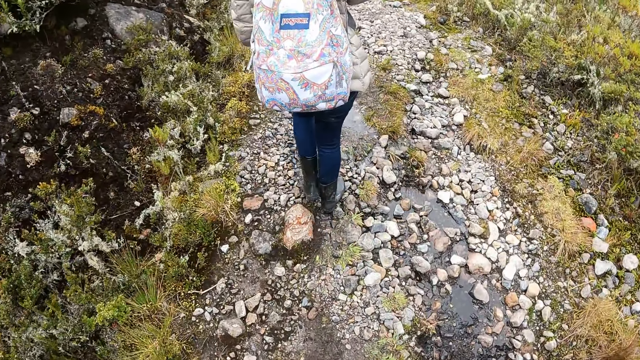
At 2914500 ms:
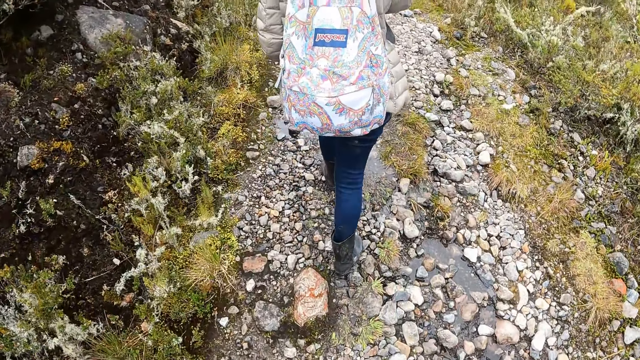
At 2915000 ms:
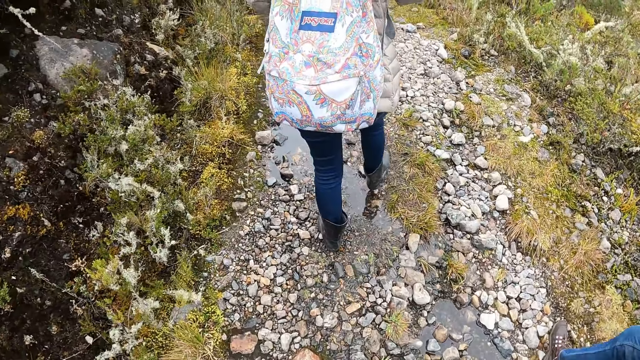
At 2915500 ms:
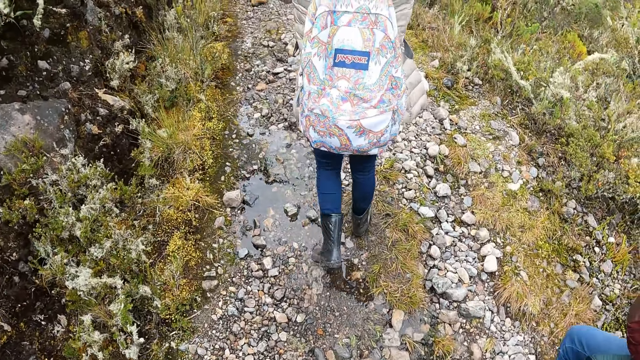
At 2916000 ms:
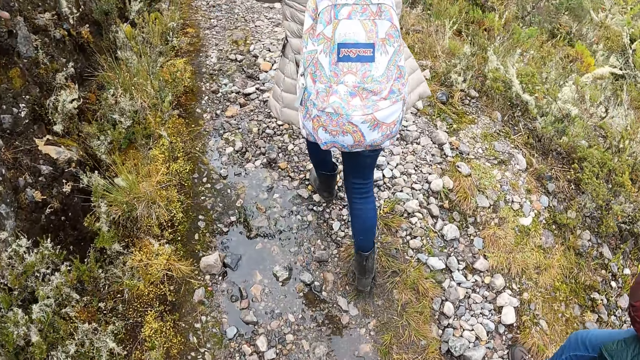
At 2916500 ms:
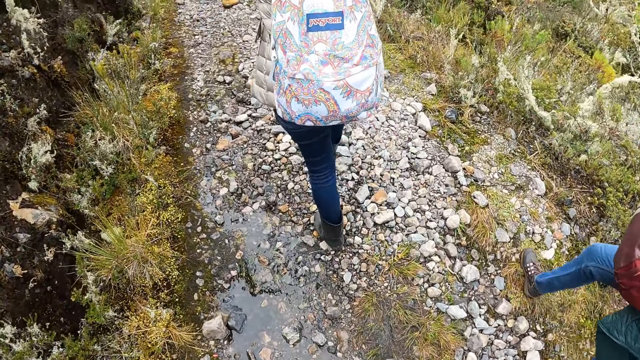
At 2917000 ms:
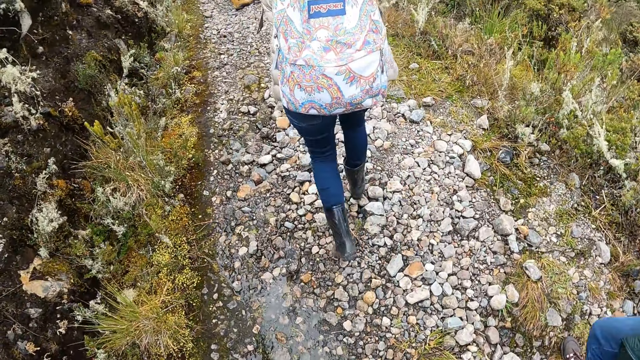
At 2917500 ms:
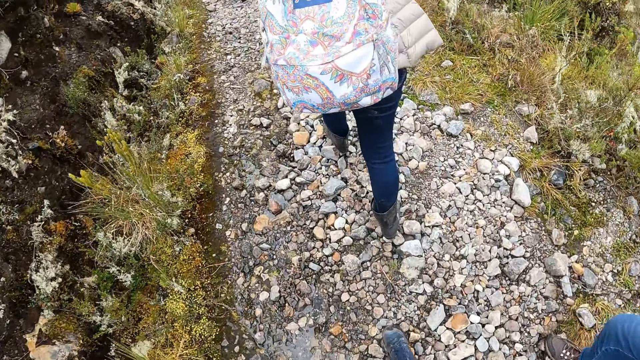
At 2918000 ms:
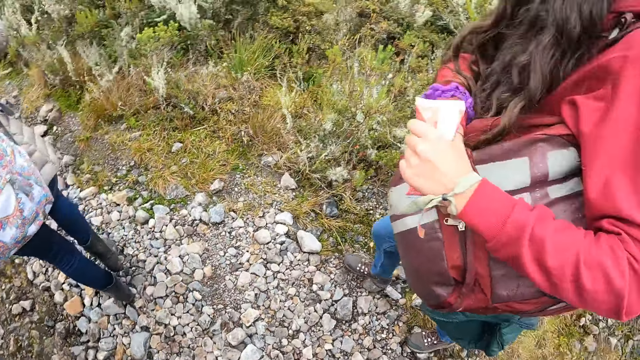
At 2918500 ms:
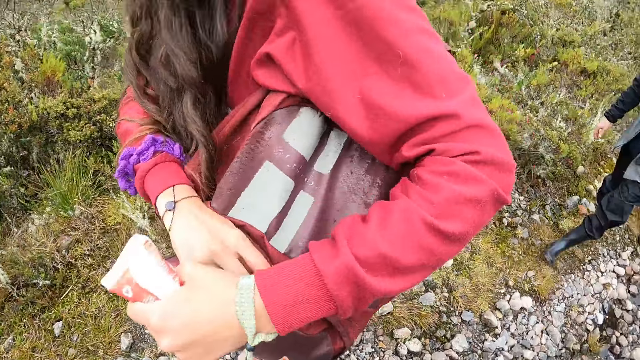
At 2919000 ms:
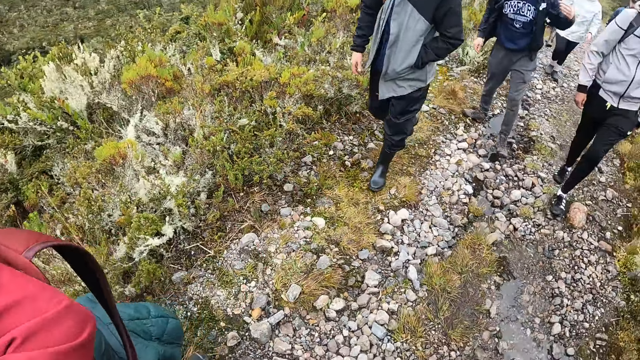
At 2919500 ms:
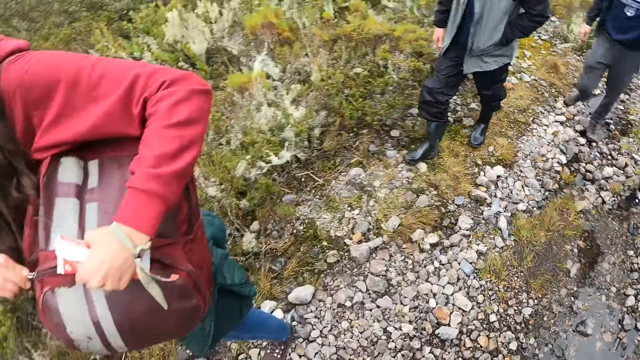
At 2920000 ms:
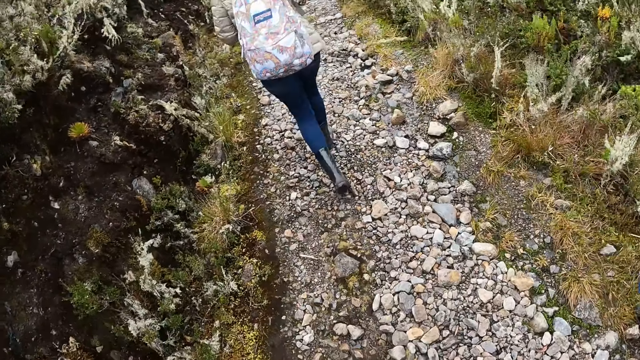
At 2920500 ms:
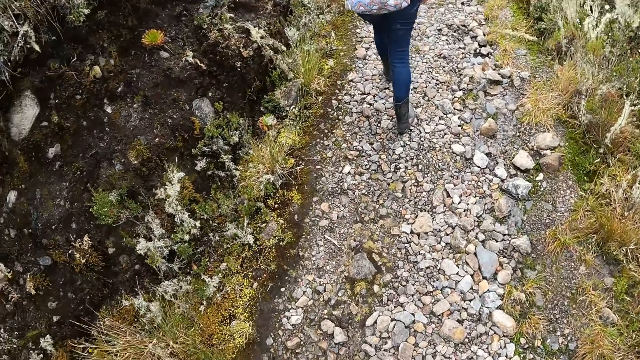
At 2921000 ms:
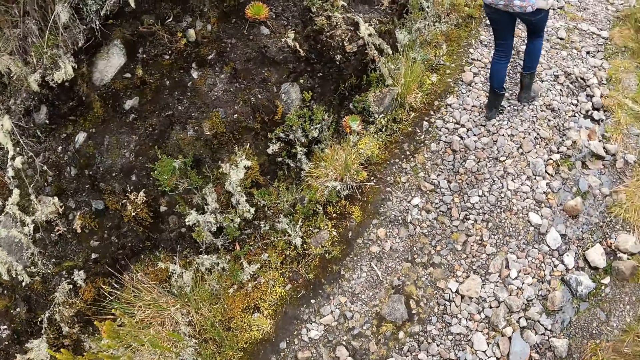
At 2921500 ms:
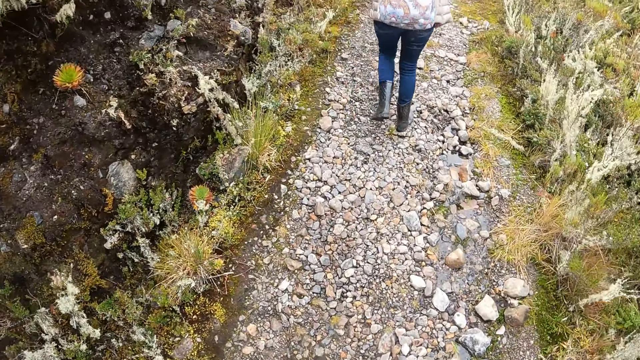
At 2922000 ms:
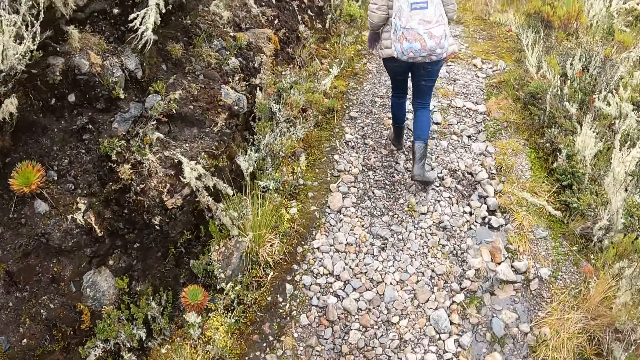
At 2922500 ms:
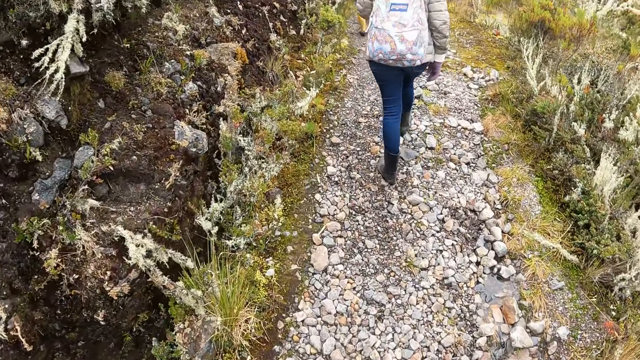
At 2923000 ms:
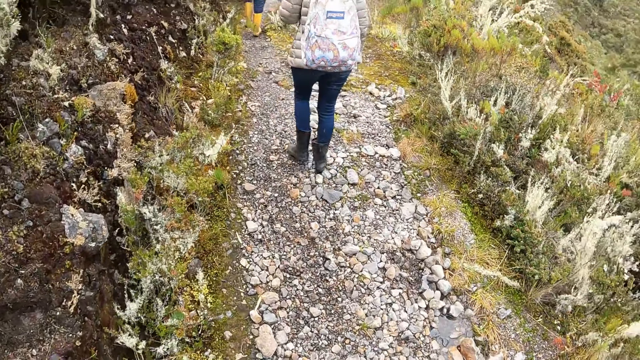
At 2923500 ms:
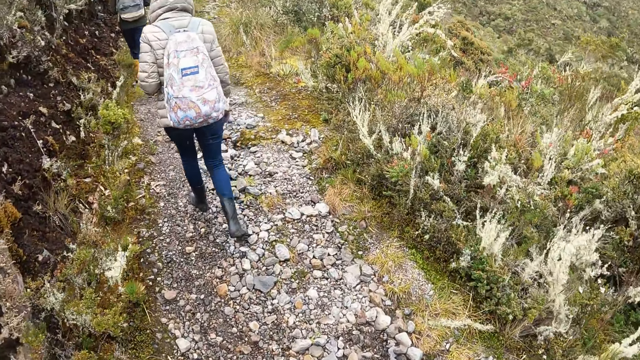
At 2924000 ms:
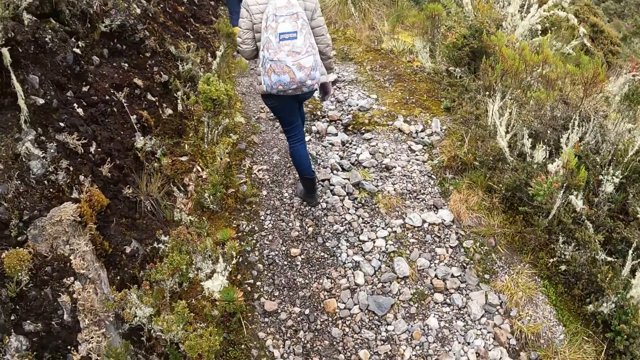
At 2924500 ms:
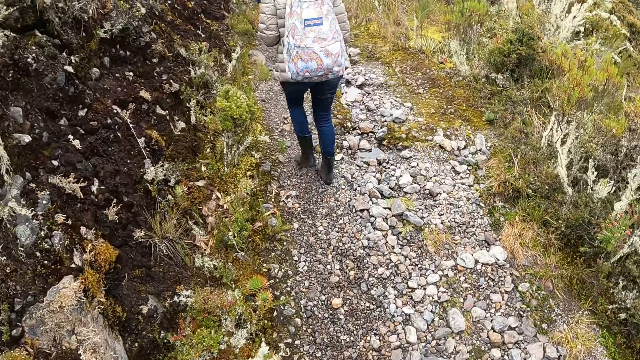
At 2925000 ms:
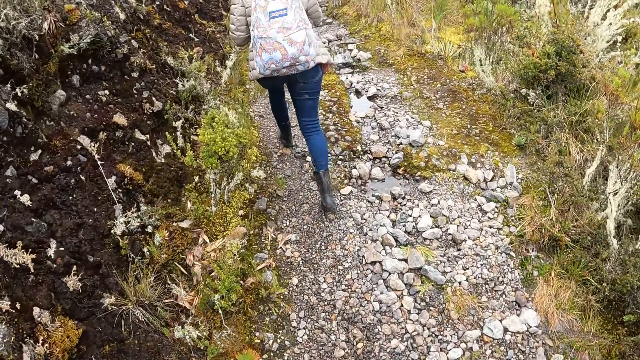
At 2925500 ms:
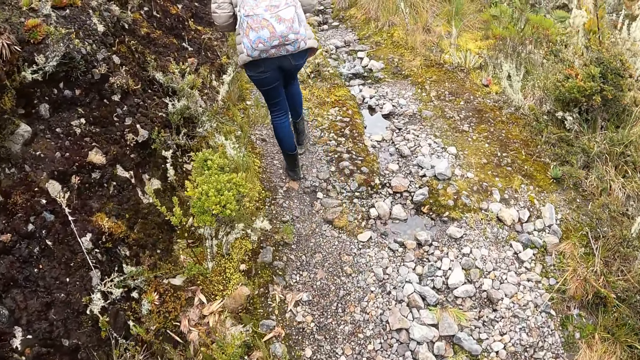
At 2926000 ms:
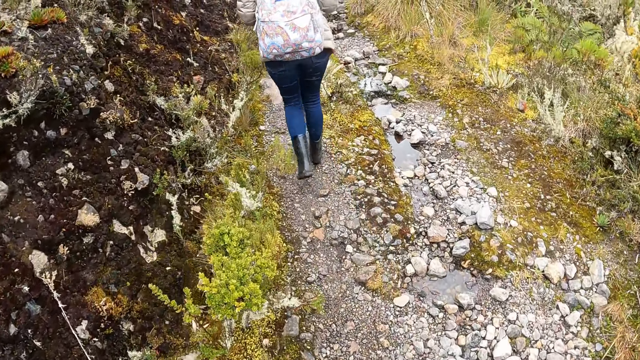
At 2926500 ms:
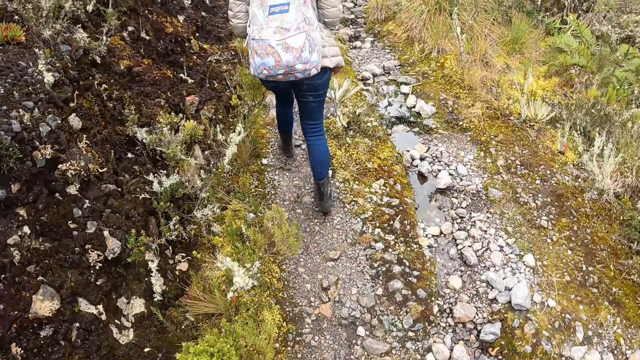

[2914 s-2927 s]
The camera wearer looks at a woman. They look around. They walk around the forest with the woman.

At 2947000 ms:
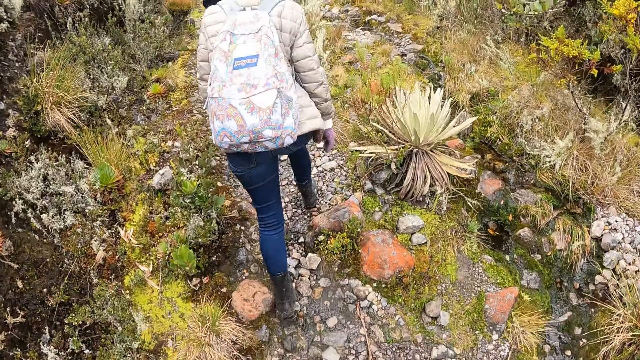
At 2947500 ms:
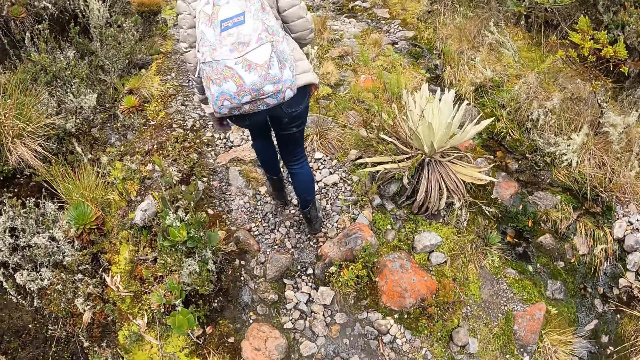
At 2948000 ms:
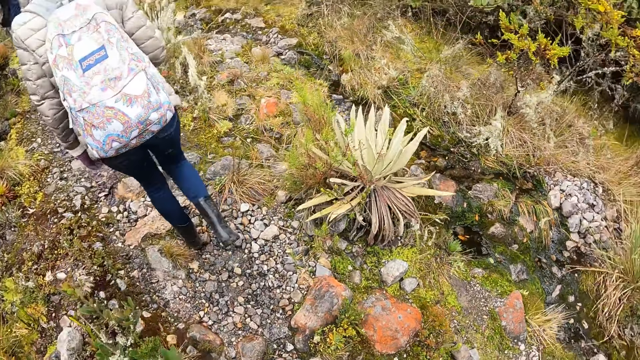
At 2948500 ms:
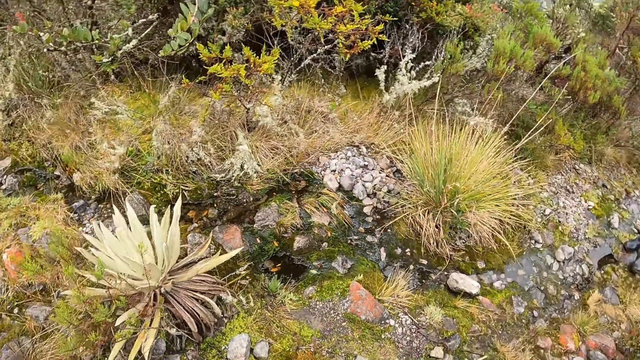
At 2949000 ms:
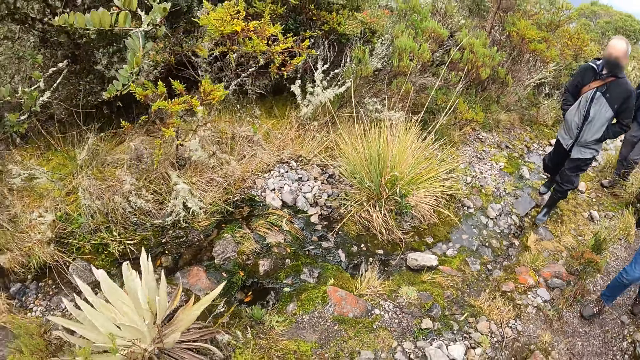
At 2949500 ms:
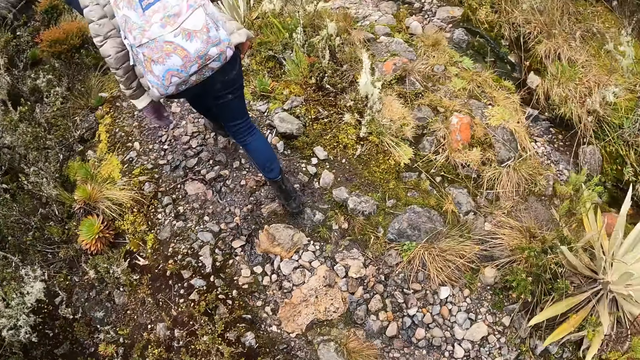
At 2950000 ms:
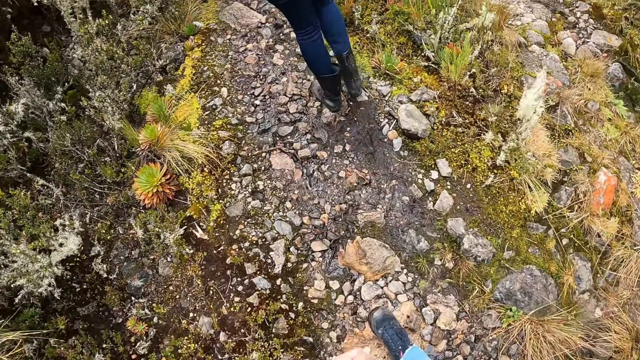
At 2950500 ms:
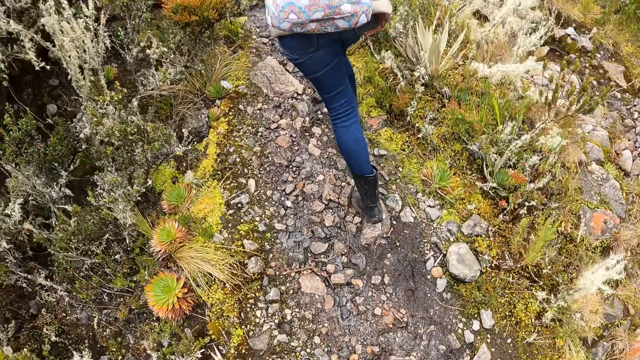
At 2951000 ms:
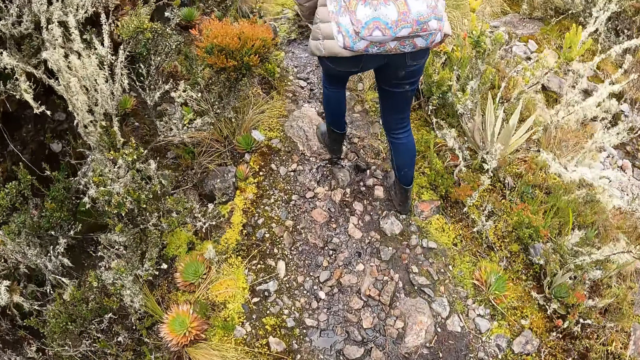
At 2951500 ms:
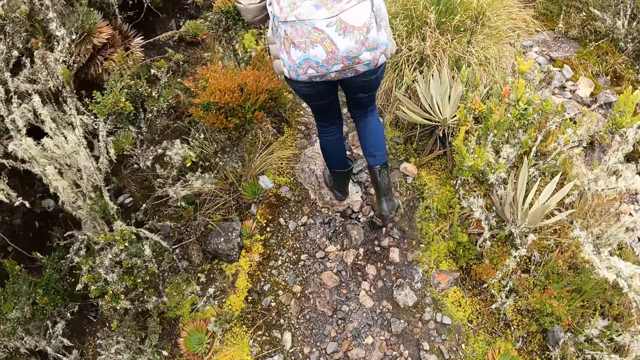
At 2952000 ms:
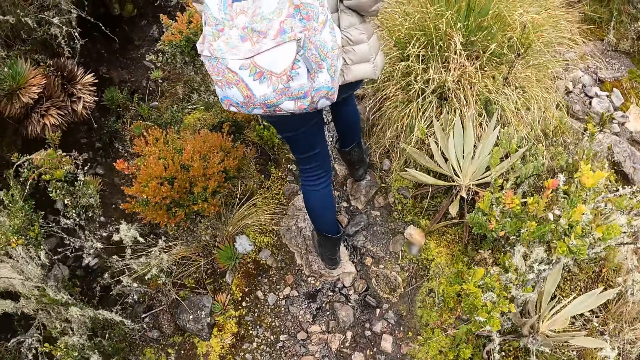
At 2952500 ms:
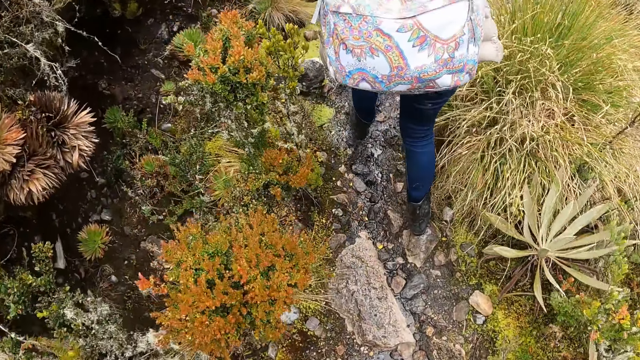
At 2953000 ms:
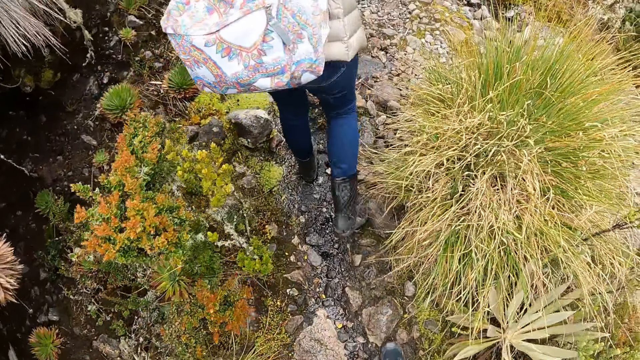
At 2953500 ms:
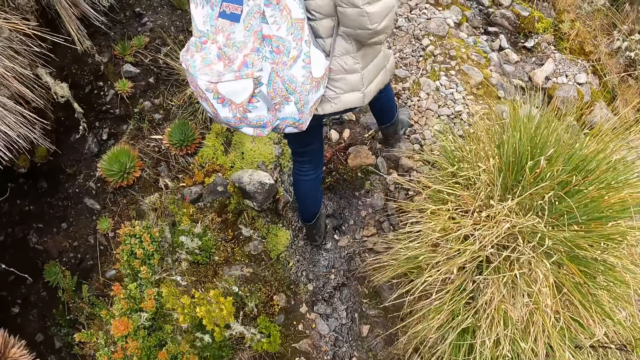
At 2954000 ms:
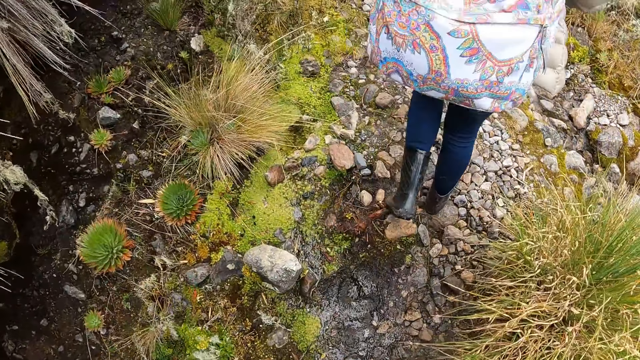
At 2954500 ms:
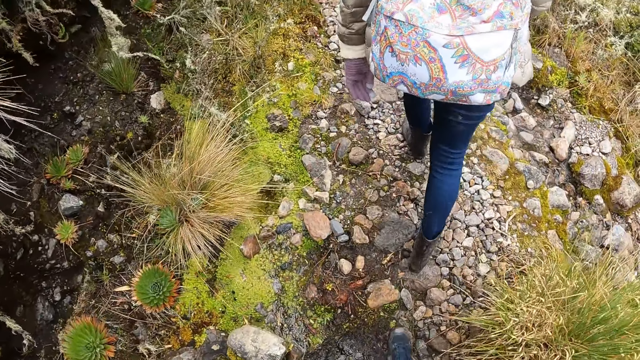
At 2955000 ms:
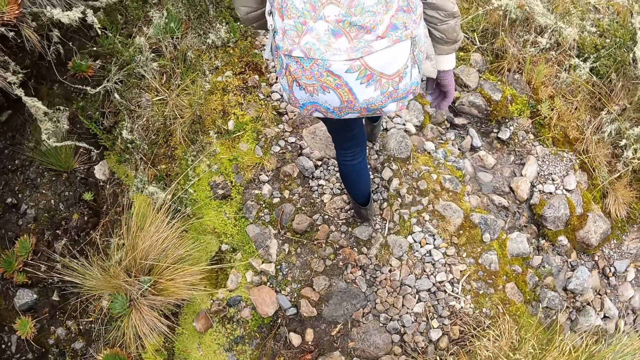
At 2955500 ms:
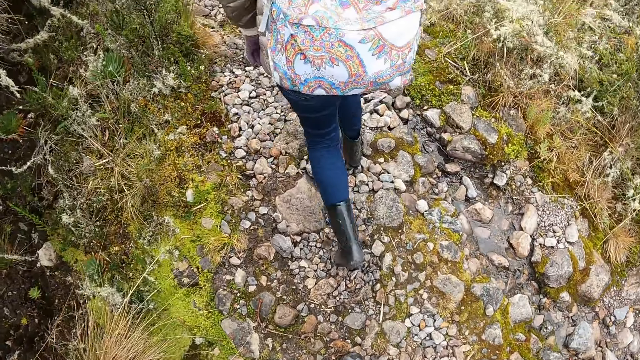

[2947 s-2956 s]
The camera wearer looks around the forest. They walk around the forest with the team.
